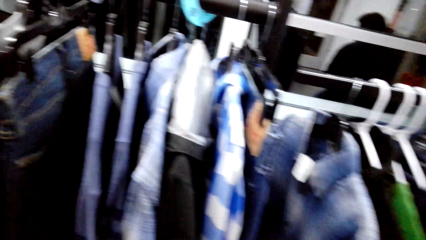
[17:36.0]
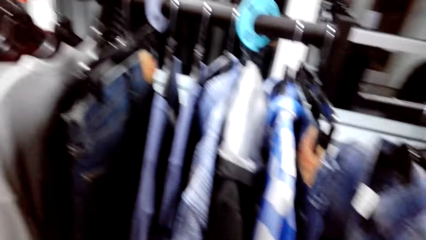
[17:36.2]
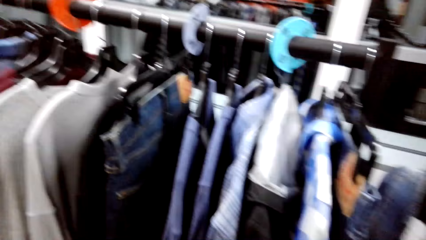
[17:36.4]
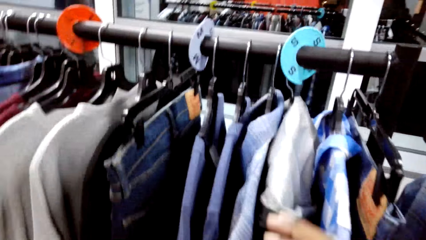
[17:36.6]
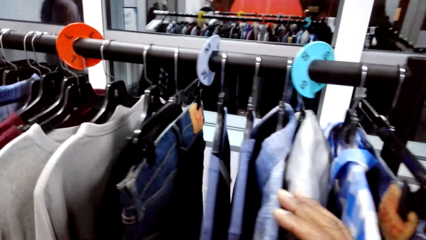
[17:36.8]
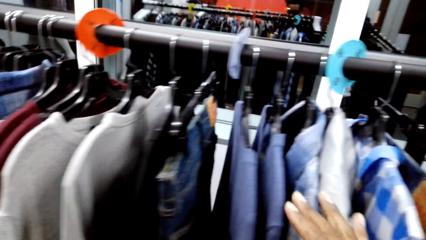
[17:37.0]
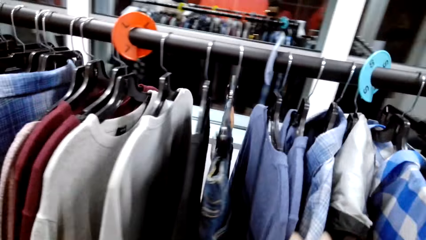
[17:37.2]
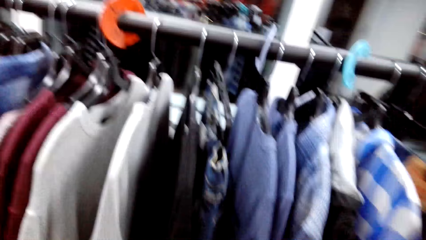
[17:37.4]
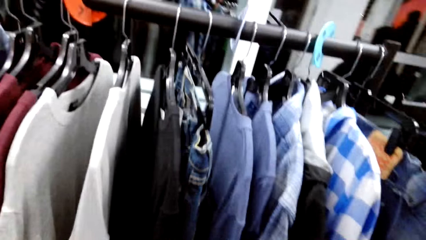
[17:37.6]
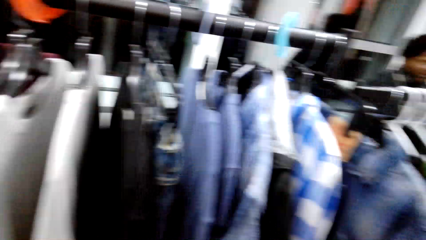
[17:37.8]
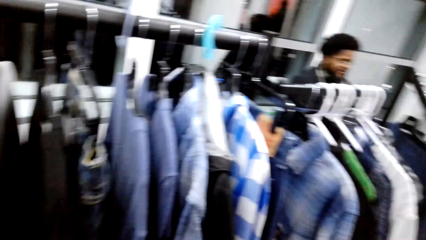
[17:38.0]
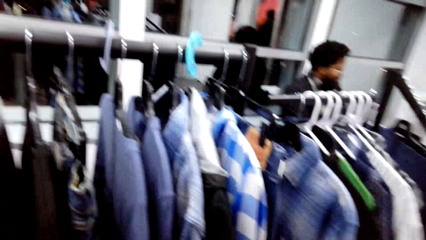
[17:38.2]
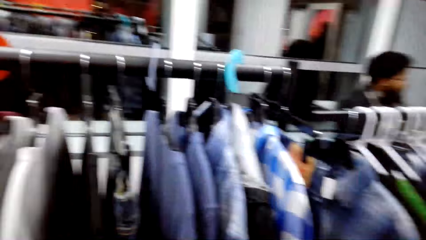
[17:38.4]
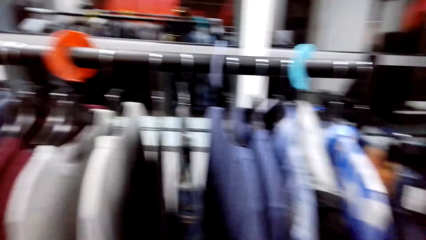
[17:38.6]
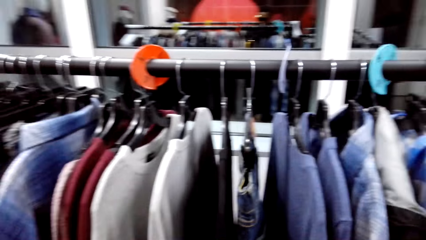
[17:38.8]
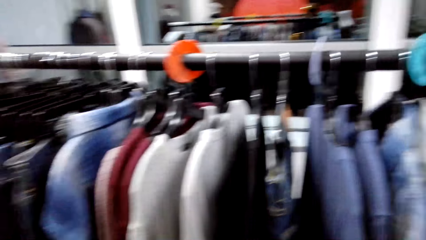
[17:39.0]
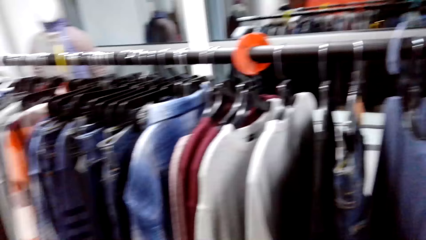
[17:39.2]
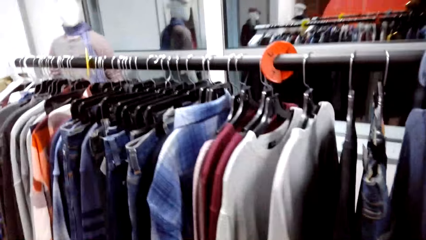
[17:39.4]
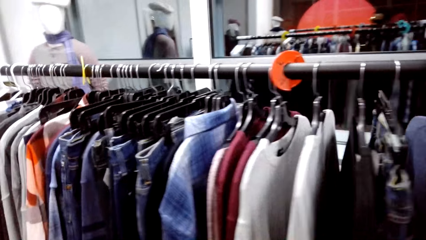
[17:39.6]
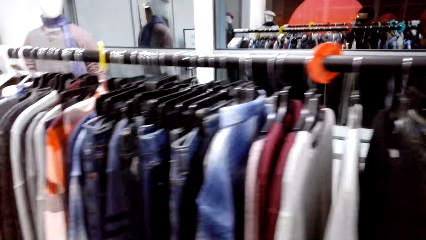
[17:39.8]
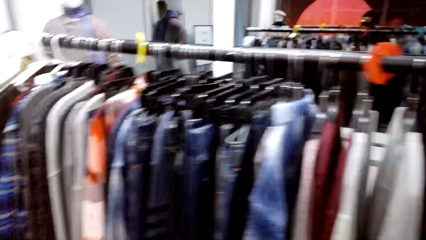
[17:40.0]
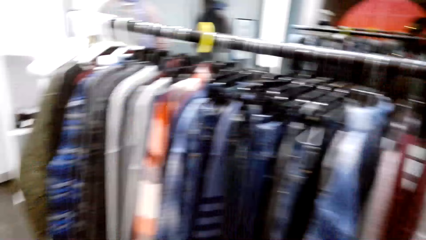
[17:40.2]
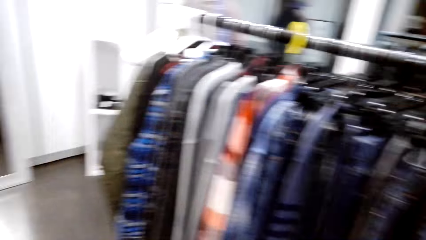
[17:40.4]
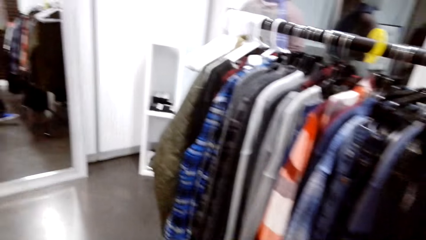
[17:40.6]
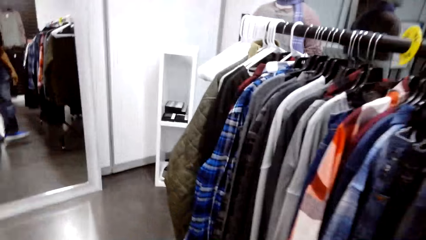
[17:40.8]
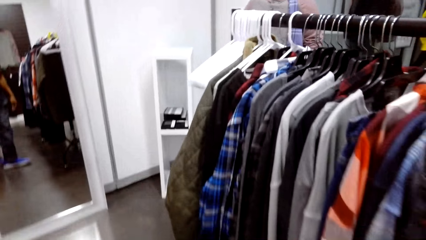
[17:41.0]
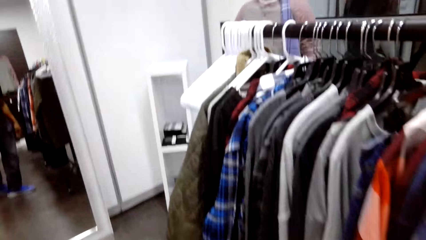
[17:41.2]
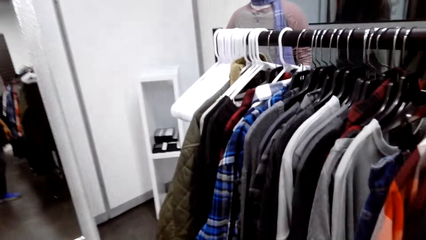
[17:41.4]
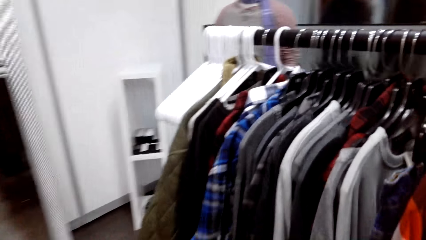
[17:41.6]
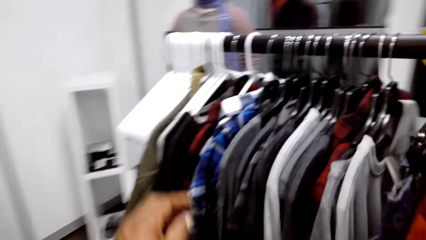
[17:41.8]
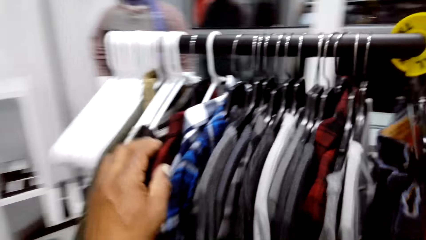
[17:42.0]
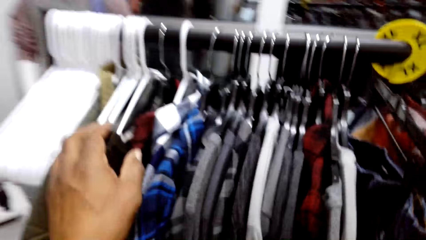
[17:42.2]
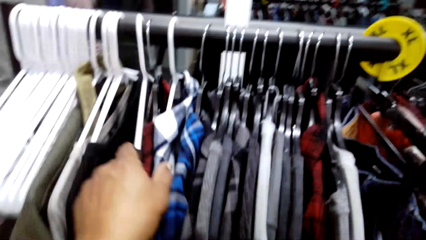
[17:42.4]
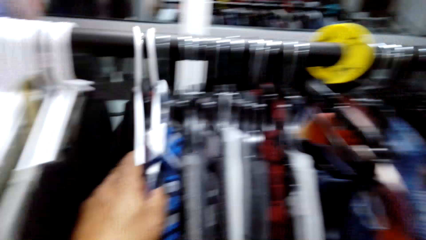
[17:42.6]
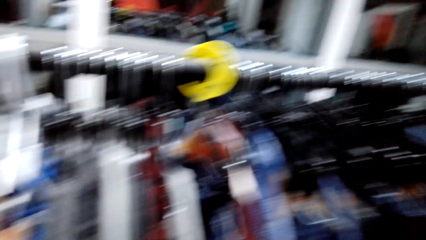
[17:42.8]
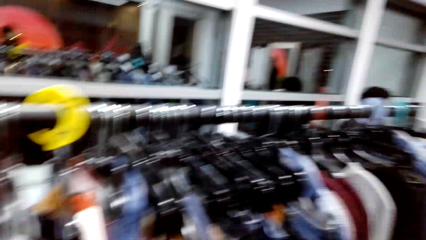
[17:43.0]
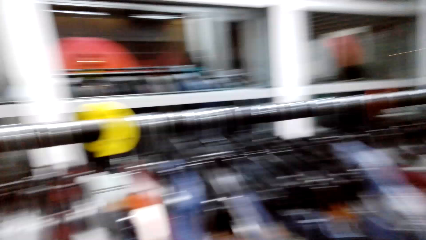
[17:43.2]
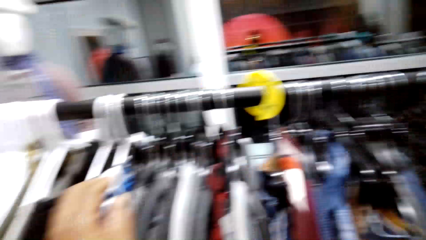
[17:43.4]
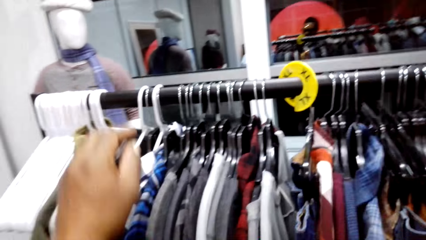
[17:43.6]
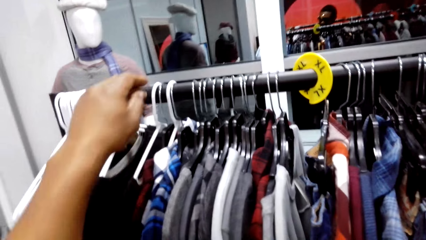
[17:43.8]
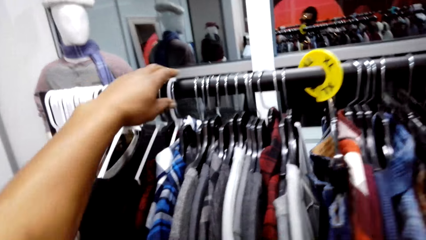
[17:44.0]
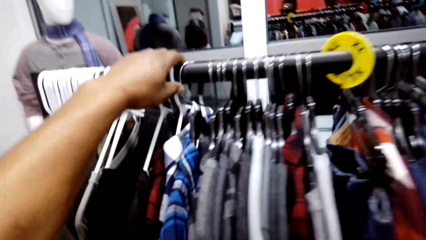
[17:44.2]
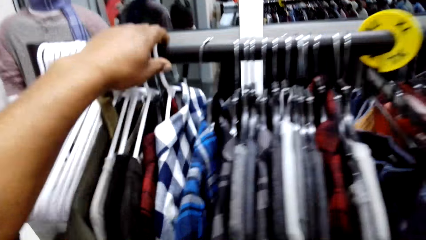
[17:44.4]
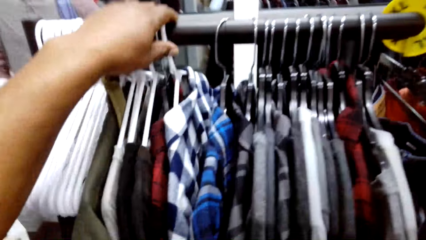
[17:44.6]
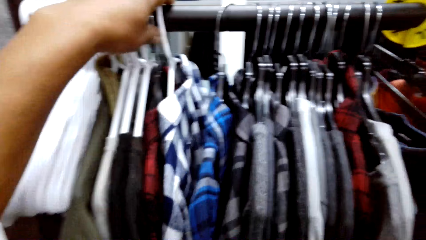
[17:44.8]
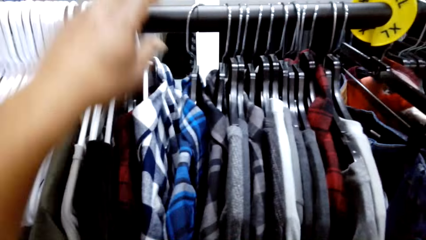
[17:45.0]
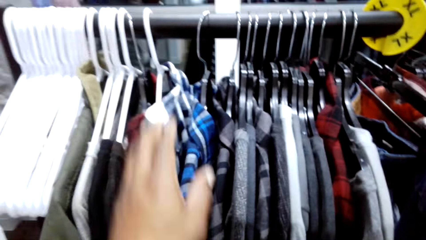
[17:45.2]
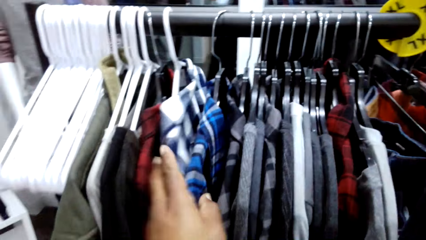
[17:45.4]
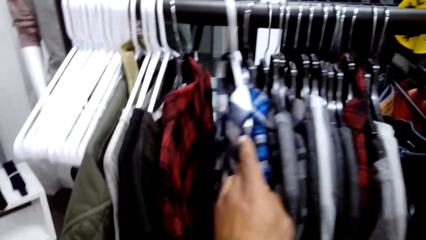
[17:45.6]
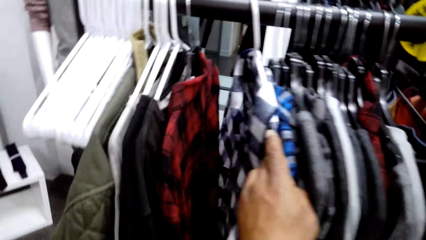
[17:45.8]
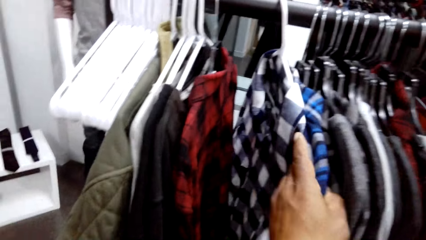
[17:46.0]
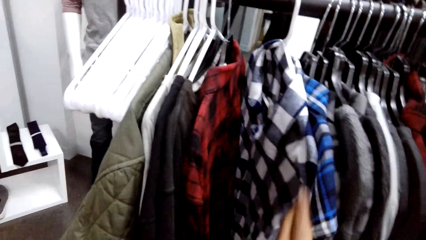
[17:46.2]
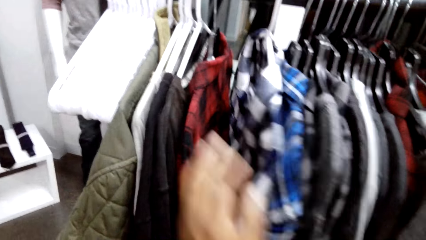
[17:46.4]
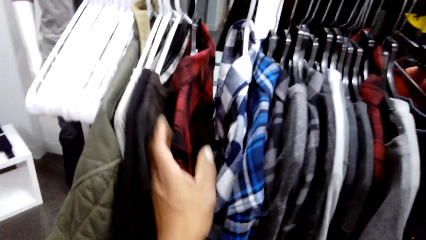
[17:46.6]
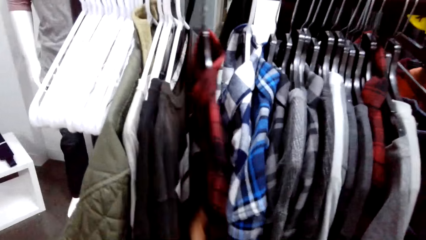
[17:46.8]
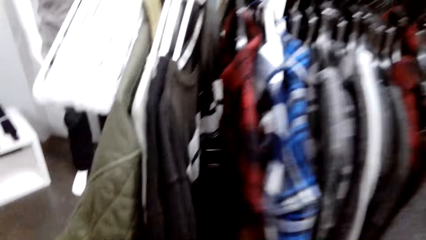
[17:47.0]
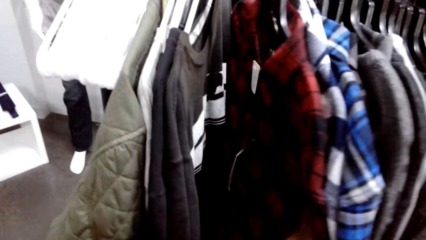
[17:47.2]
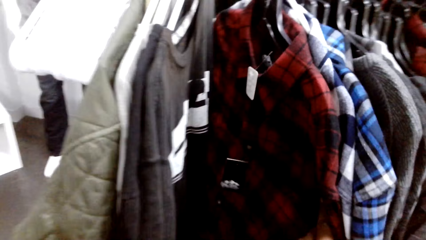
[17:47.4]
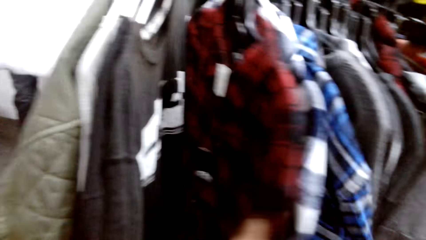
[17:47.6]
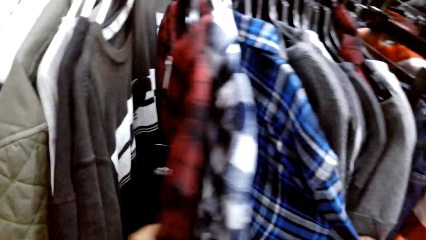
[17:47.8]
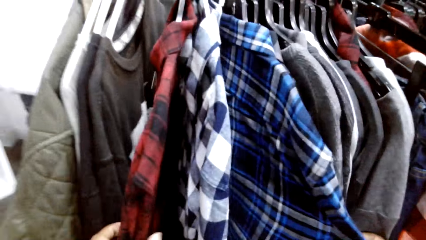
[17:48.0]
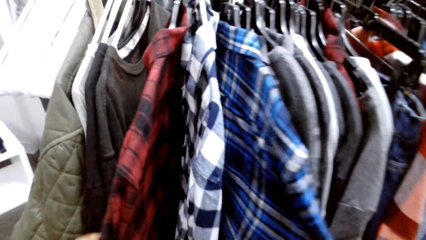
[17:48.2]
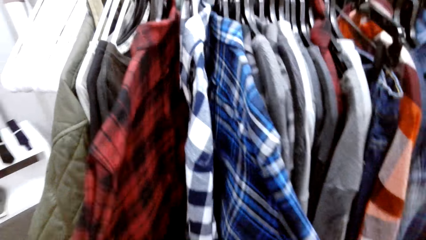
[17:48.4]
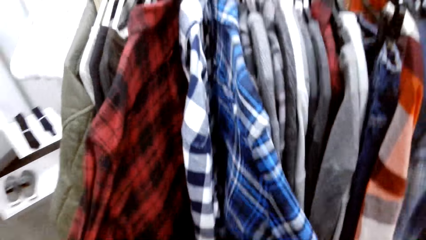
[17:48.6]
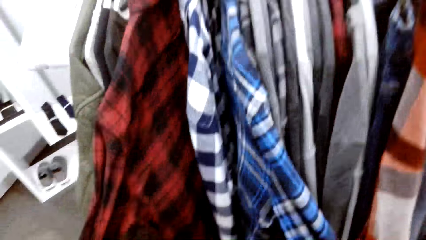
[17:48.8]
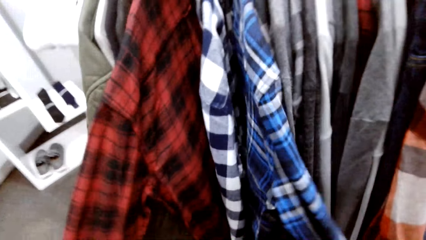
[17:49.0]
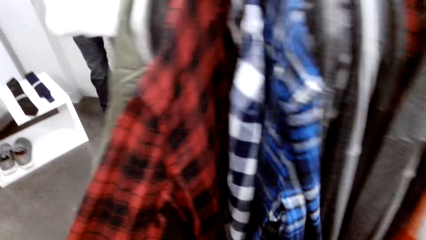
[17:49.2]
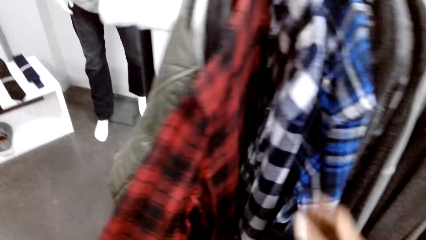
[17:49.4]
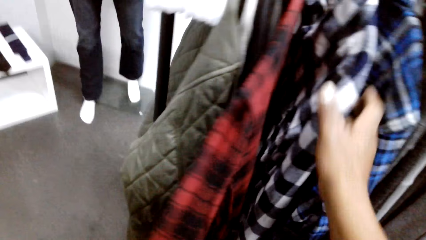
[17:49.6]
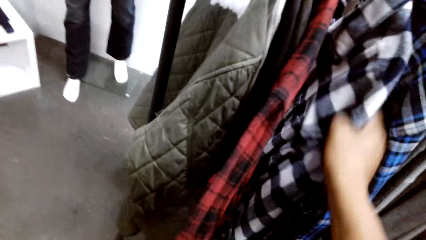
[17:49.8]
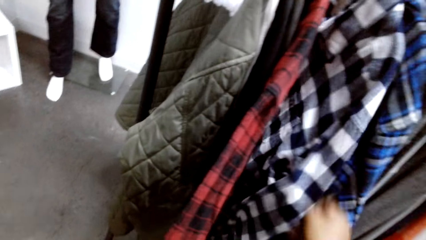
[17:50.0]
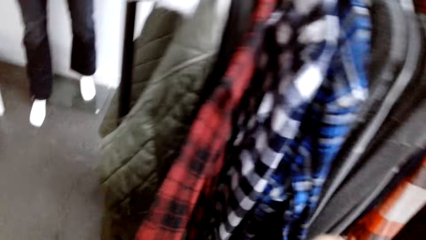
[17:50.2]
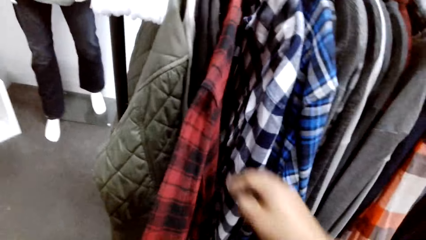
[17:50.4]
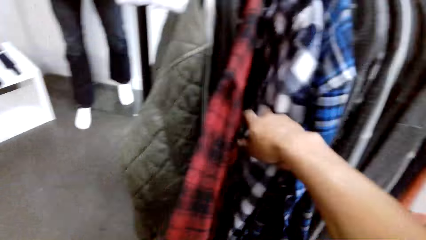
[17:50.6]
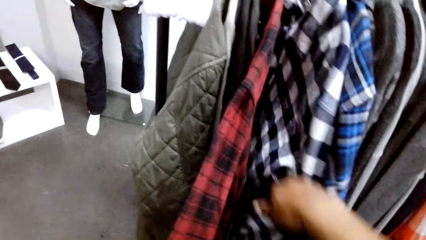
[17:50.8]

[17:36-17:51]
The camera wearer touches the clothes. They check the flannel shirt. They talk to the man.
